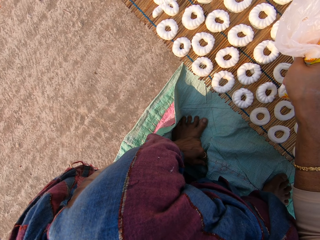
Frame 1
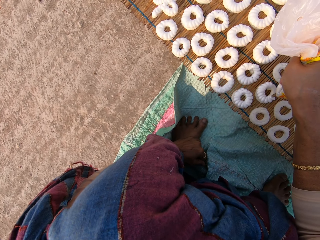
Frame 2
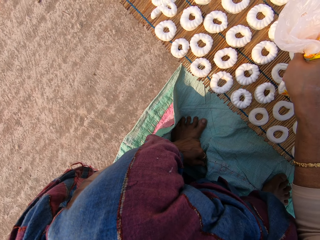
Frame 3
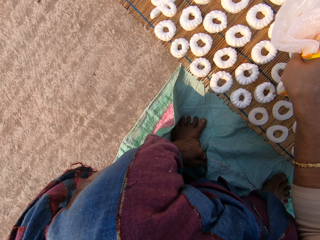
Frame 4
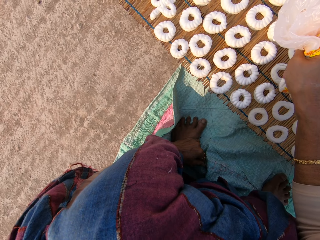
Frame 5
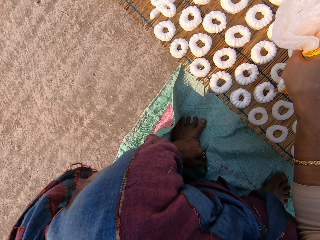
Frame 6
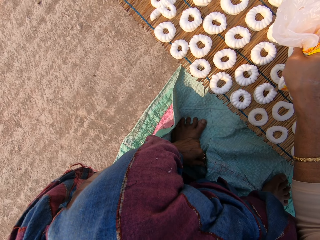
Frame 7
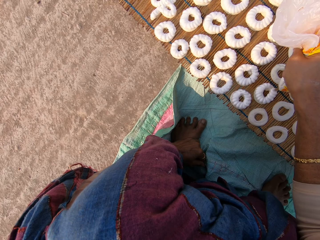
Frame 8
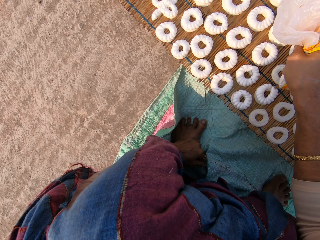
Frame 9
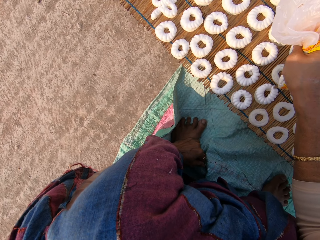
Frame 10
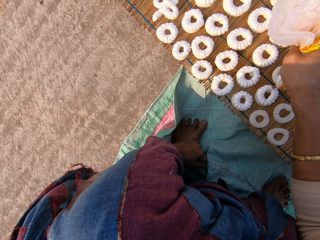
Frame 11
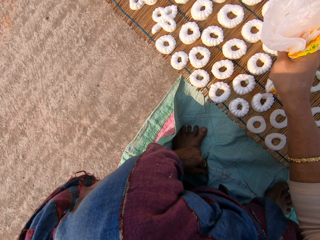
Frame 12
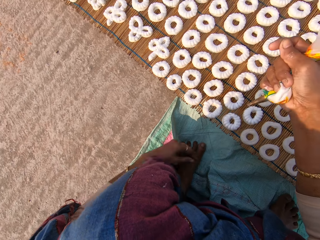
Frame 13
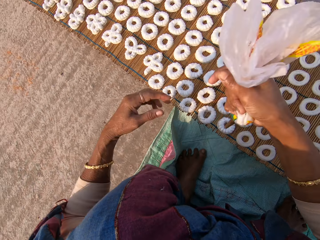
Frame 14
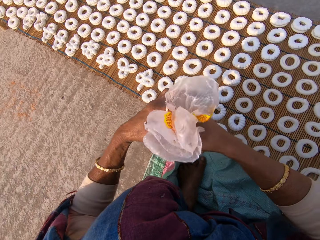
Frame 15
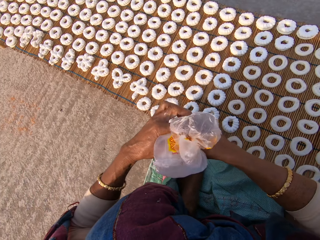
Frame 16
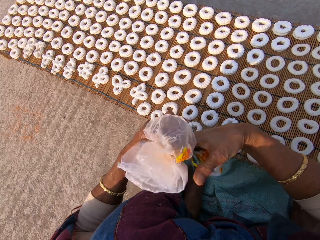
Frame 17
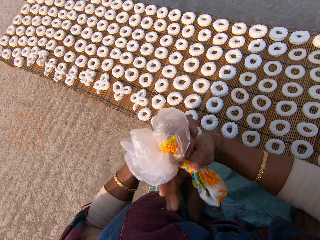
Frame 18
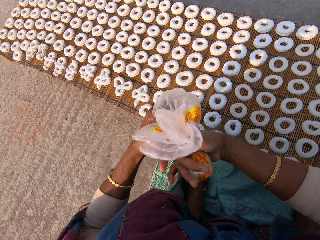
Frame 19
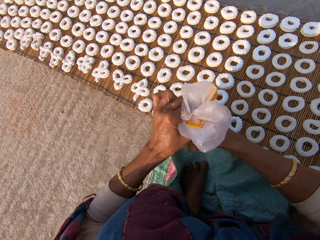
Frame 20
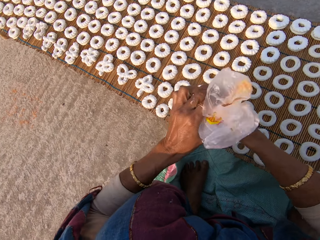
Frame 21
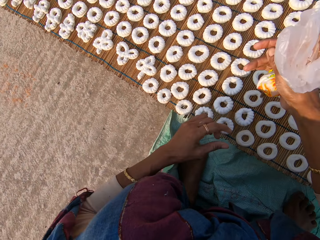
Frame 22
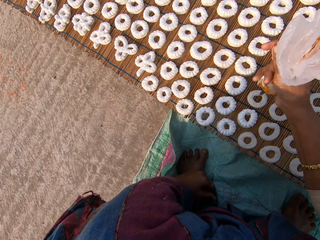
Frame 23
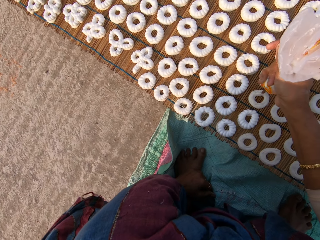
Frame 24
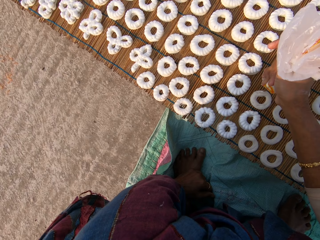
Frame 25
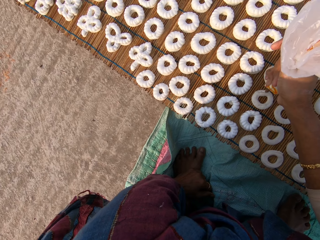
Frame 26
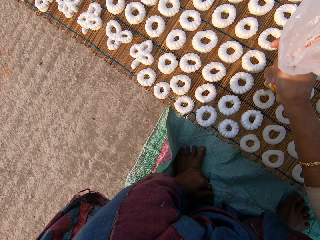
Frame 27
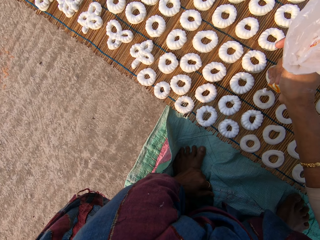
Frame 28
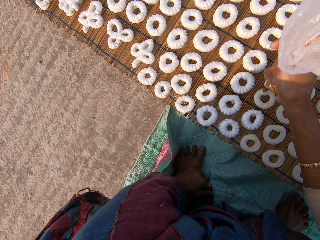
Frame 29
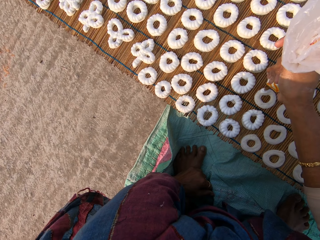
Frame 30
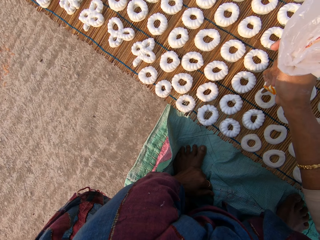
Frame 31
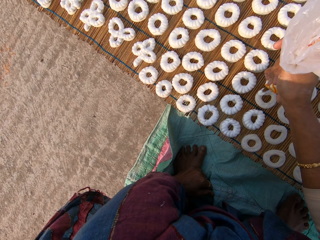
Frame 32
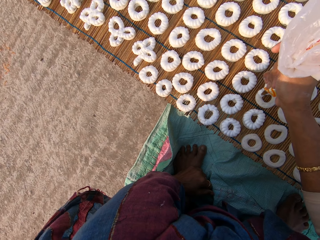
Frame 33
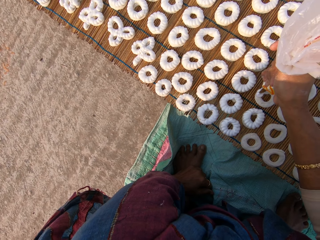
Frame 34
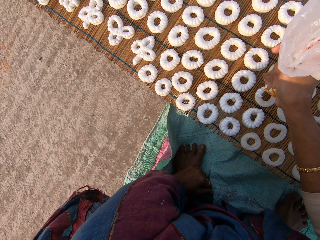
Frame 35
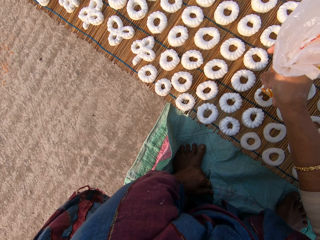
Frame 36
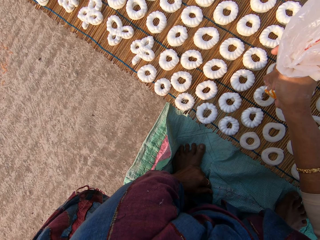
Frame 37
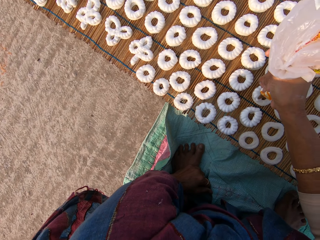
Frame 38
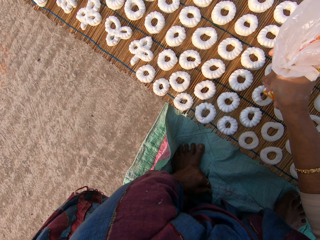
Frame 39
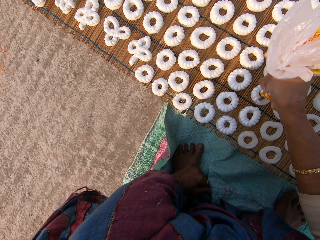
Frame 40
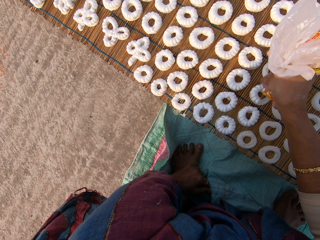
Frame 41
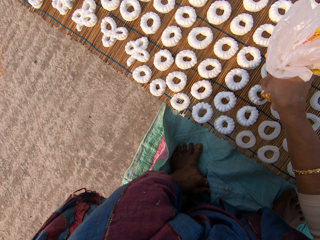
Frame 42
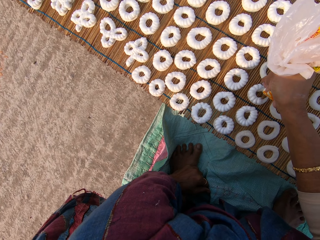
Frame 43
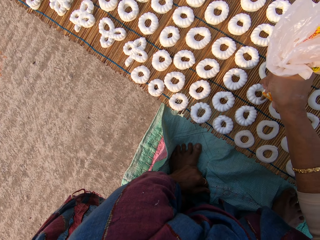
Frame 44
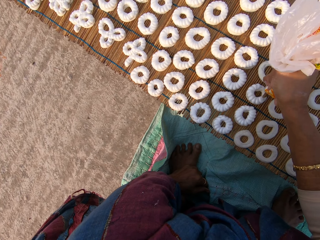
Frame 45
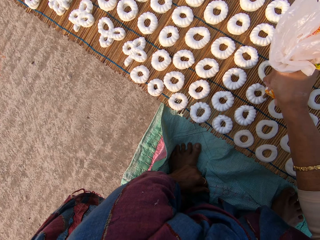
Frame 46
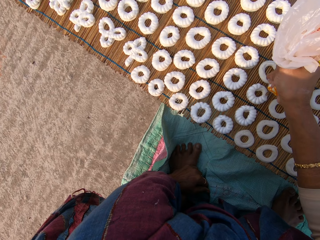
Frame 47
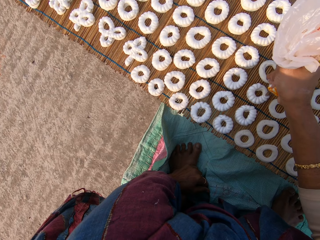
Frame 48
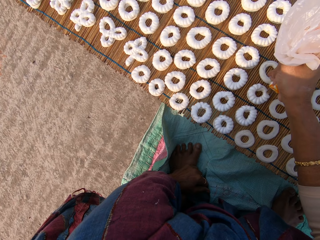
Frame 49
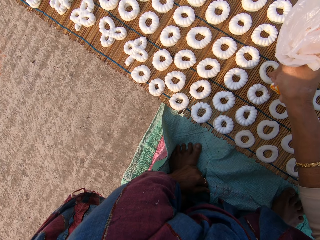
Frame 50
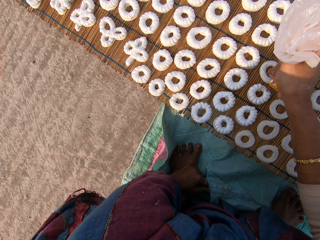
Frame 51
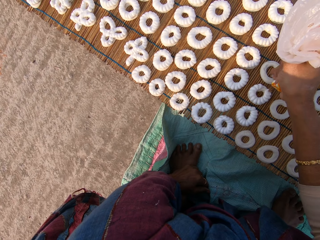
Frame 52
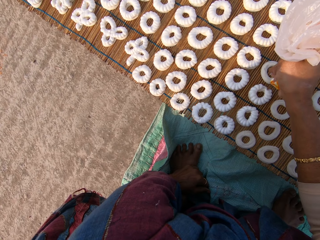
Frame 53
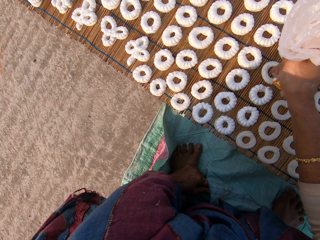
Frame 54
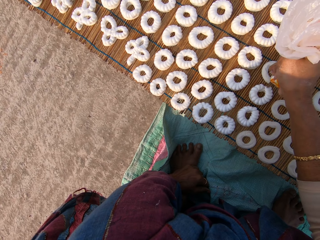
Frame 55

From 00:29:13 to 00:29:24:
The camera wearer tightens the plastic bag. They apply flour paste from the plastic bag on another dough on the mat.

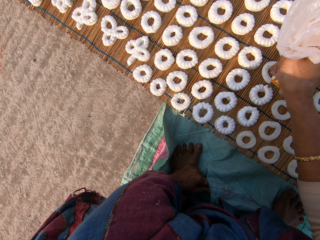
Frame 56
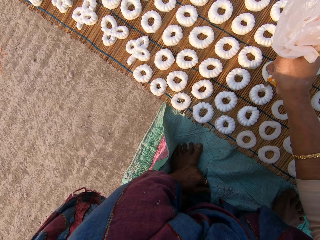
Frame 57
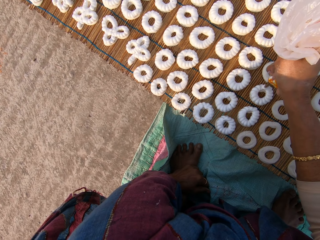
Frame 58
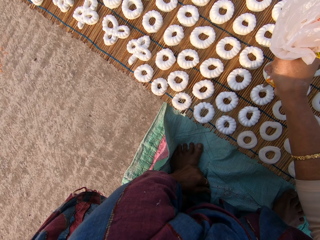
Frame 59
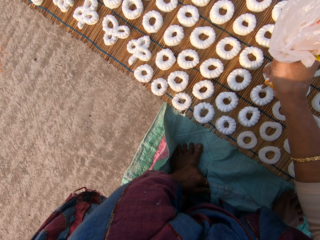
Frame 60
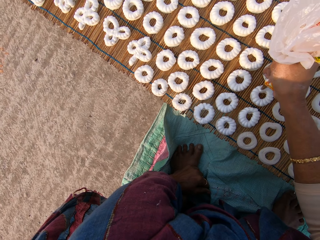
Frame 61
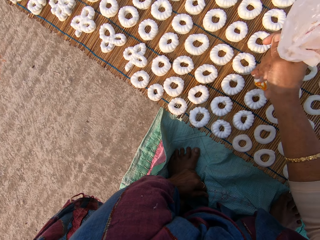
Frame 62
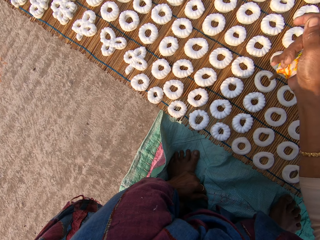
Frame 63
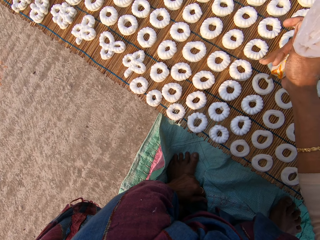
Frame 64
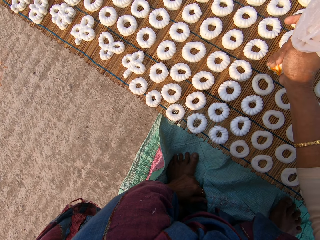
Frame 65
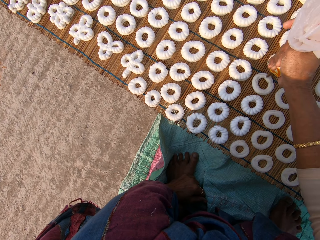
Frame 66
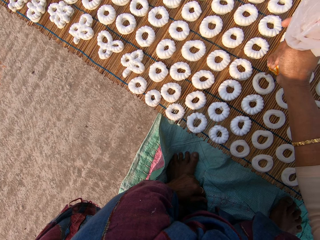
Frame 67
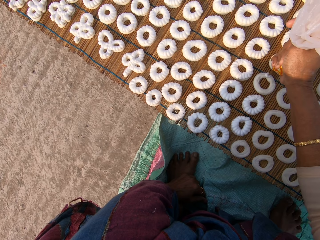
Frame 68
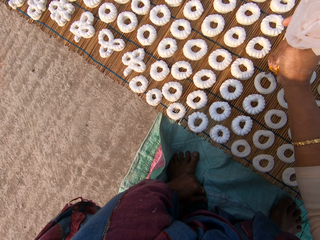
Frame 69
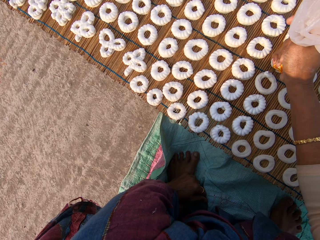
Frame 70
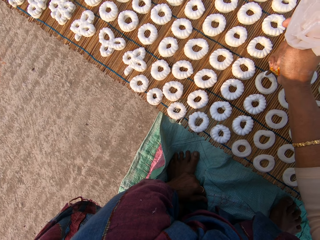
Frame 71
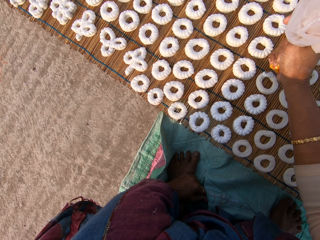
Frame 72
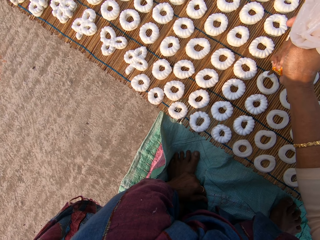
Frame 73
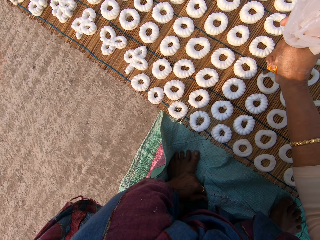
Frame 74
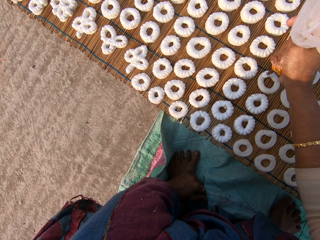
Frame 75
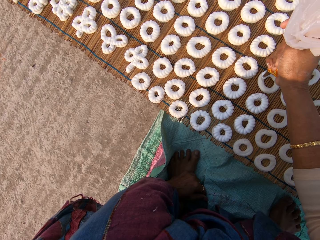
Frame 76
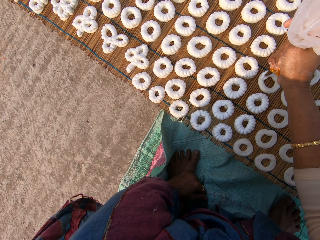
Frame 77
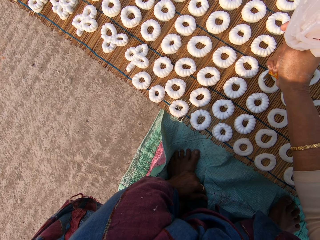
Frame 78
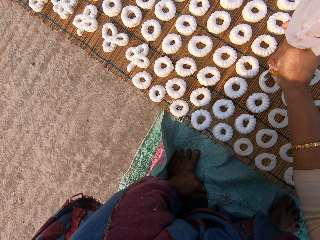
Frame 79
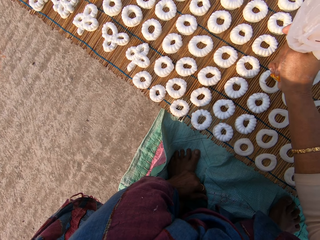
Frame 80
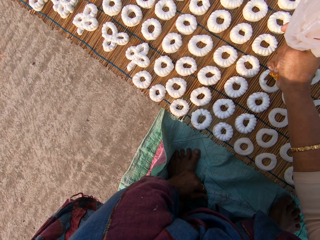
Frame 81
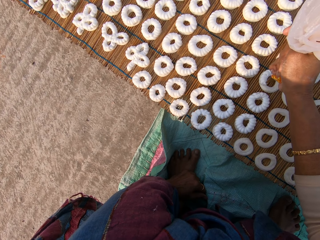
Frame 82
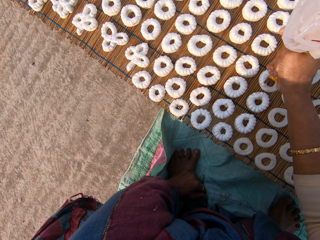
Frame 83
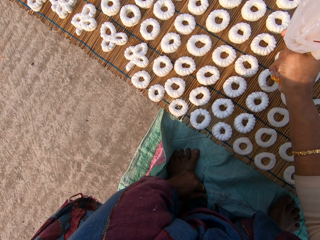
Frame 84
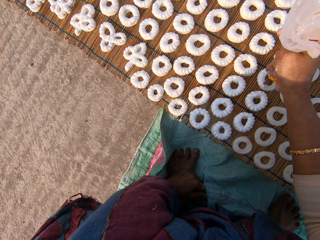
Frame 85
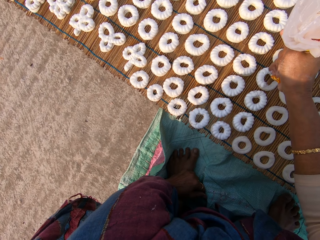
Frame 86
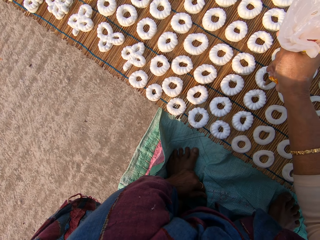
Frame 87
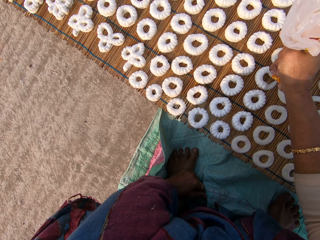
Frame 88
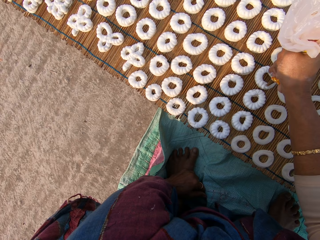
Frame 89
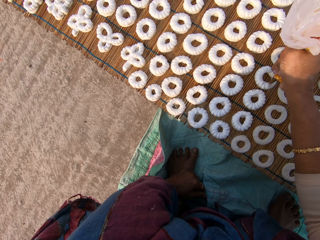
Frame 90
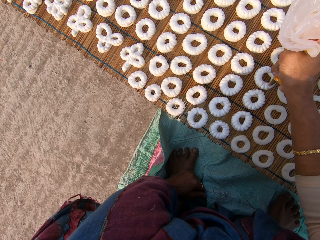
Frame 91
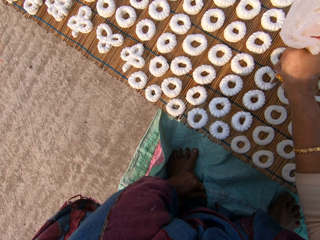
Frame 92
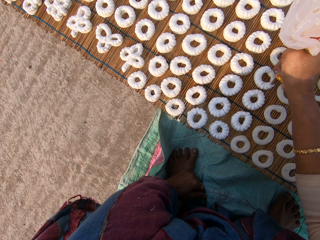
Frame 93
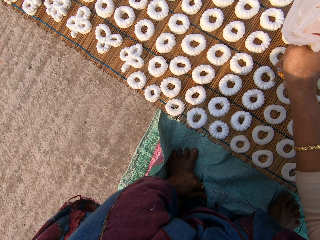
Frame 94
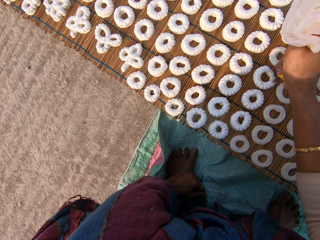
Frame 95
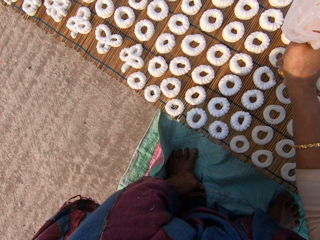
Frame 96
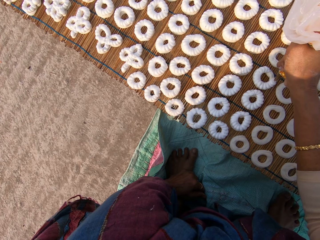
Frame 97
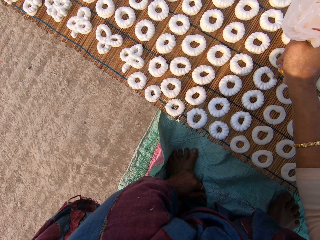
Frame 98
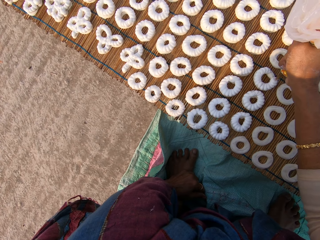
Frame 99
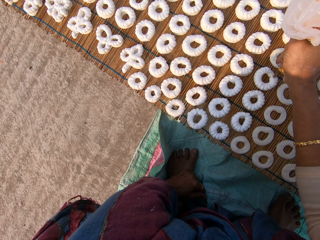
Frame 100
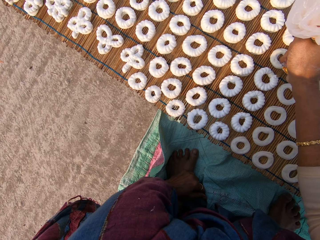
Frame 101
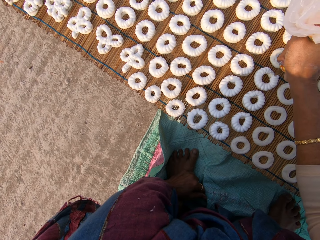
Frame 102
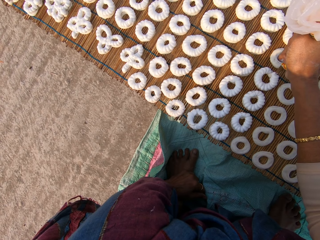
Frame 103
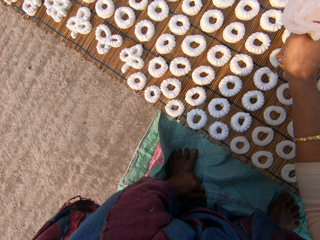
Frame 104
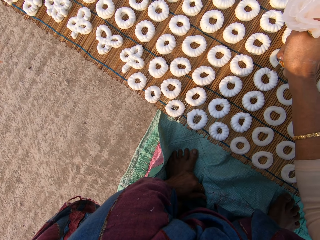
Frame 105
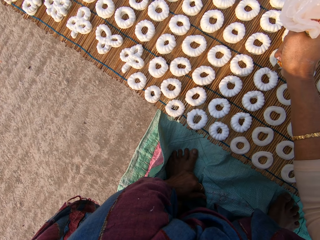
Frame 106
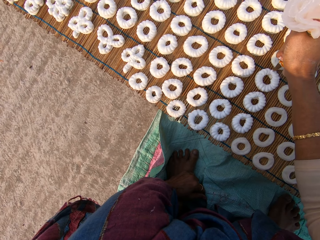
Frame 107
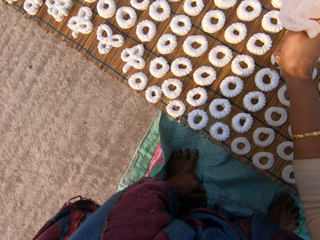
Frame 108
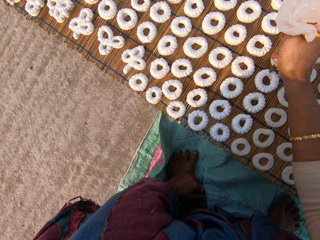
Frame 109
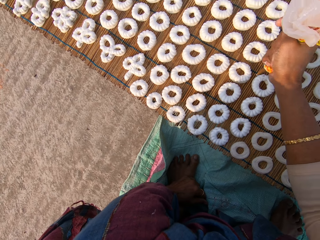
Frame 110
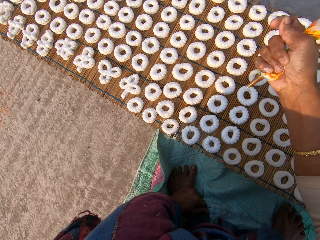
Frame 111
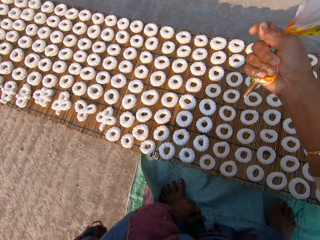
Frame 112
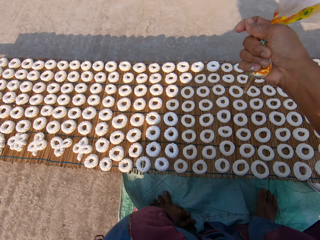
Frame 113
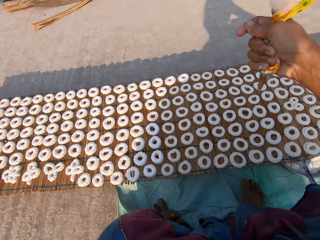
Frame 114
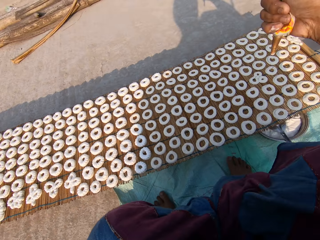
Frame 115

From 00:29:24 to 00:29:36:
The camera wearer applies flour paste from the plastic bag on another dough on the mat.
